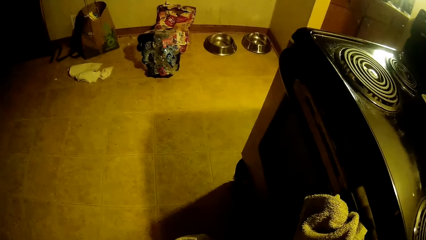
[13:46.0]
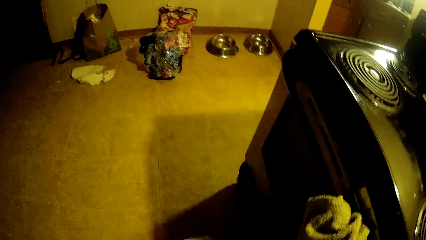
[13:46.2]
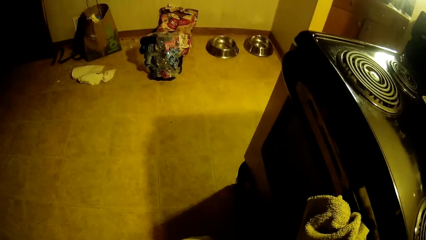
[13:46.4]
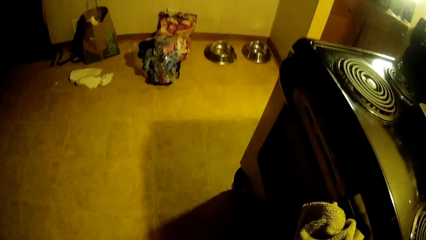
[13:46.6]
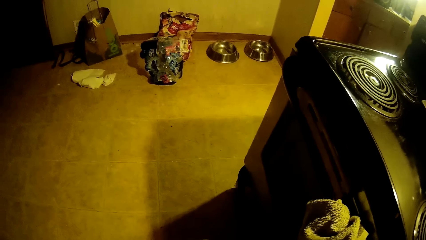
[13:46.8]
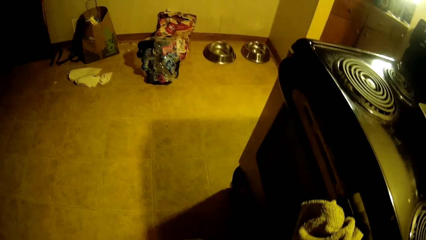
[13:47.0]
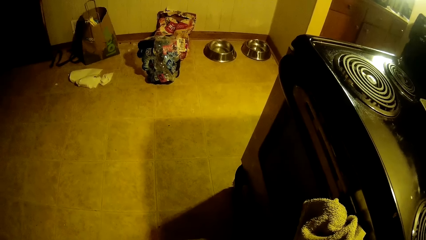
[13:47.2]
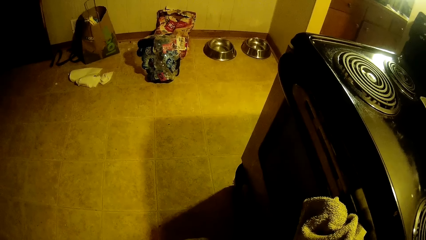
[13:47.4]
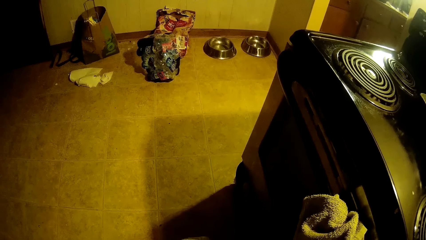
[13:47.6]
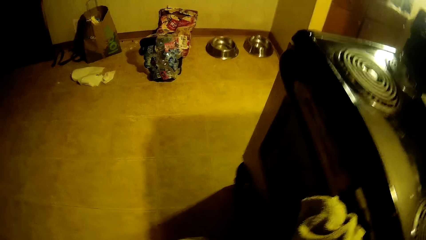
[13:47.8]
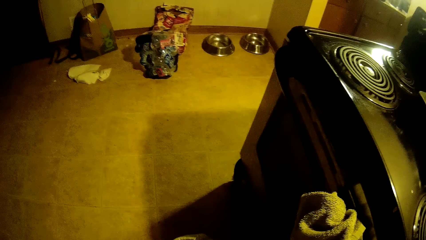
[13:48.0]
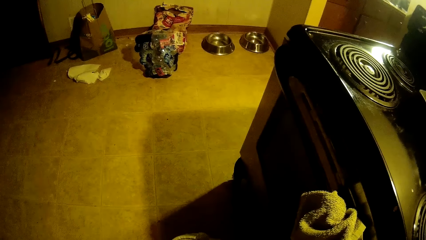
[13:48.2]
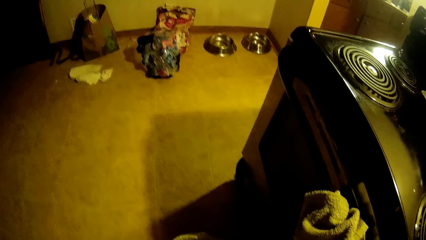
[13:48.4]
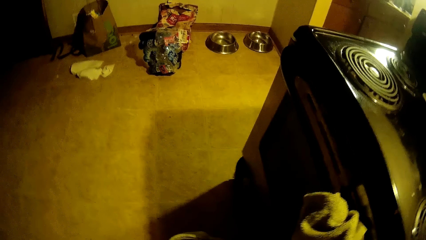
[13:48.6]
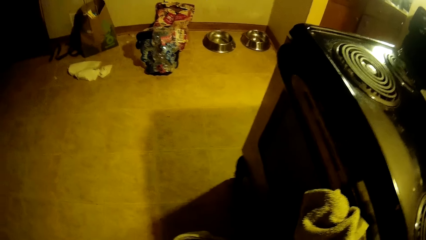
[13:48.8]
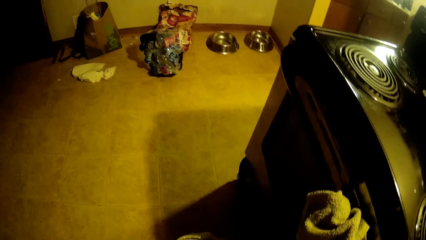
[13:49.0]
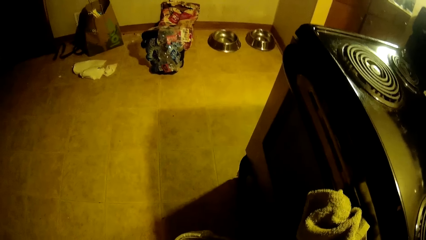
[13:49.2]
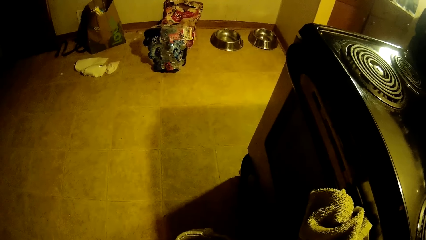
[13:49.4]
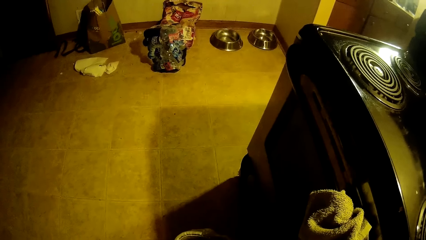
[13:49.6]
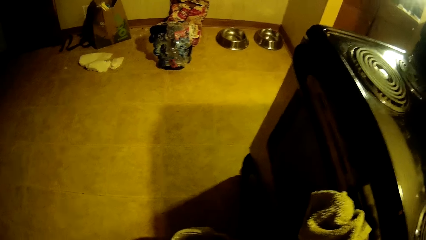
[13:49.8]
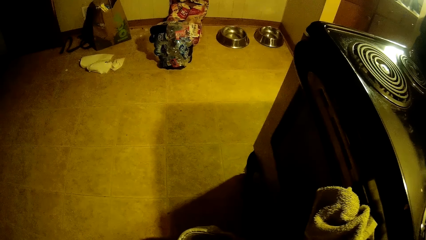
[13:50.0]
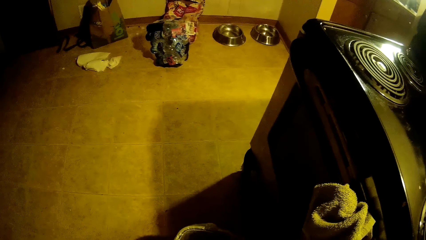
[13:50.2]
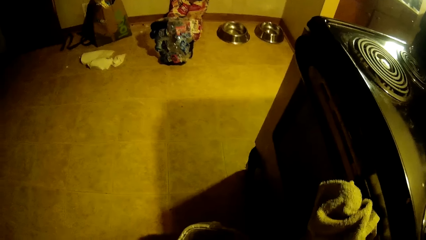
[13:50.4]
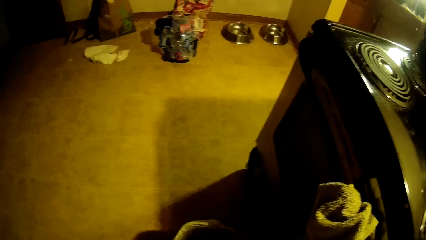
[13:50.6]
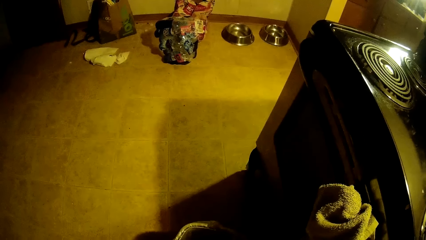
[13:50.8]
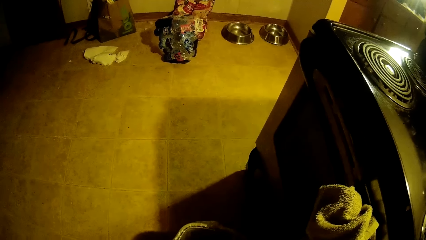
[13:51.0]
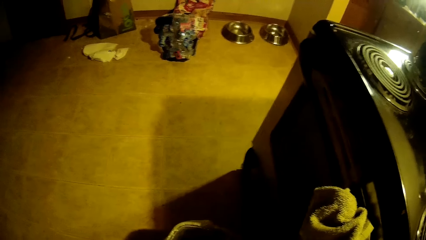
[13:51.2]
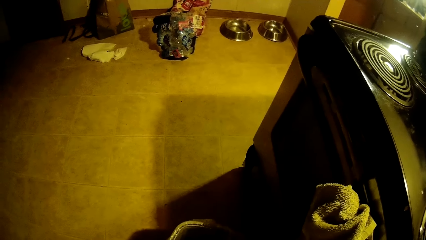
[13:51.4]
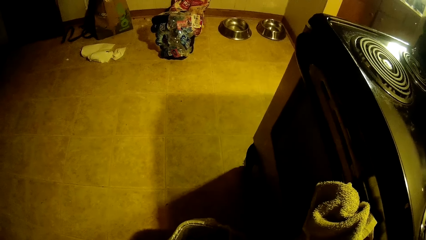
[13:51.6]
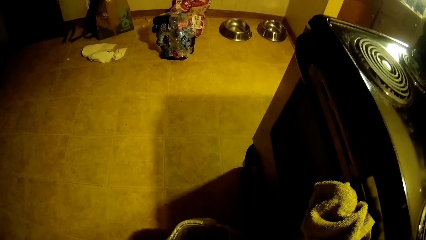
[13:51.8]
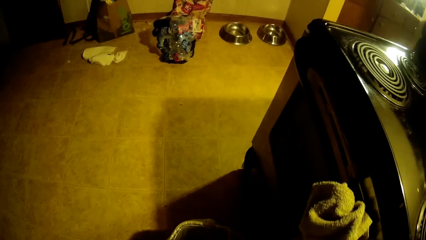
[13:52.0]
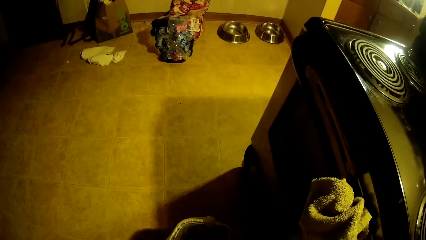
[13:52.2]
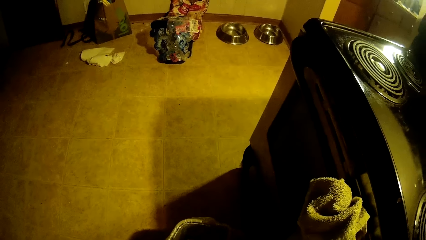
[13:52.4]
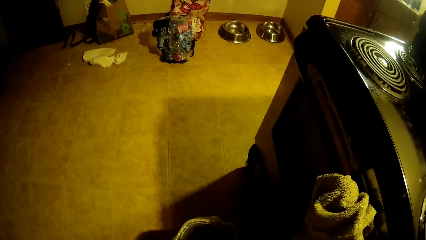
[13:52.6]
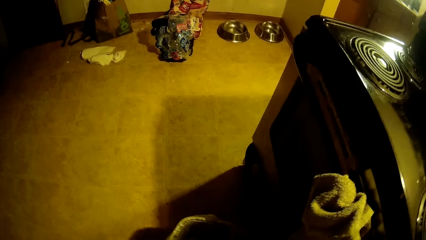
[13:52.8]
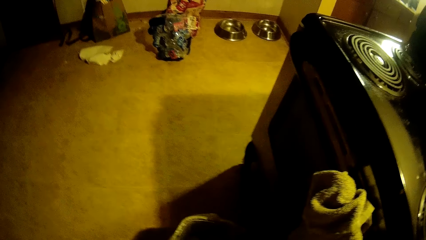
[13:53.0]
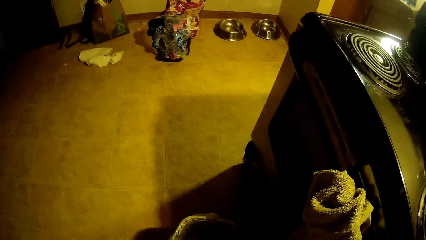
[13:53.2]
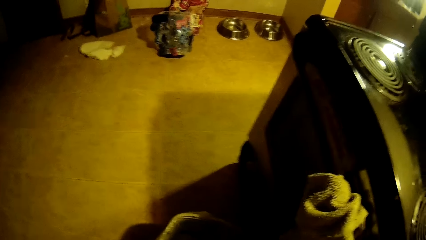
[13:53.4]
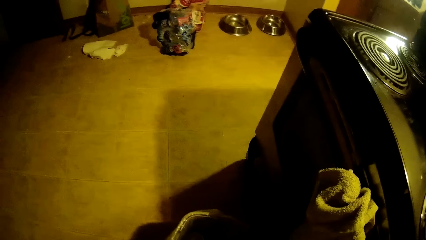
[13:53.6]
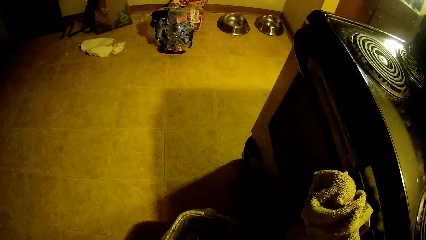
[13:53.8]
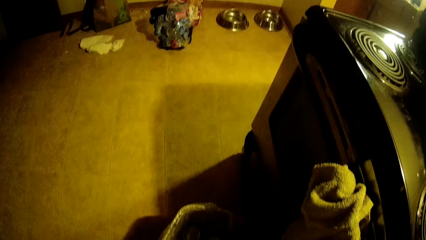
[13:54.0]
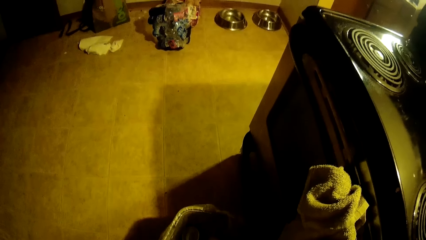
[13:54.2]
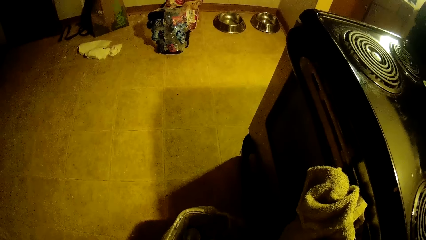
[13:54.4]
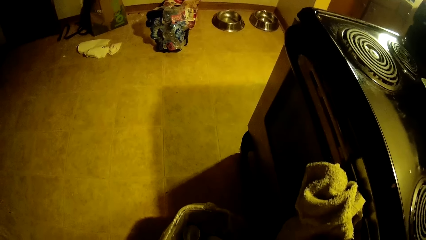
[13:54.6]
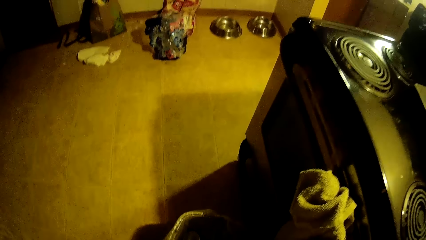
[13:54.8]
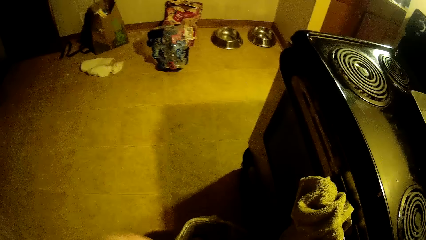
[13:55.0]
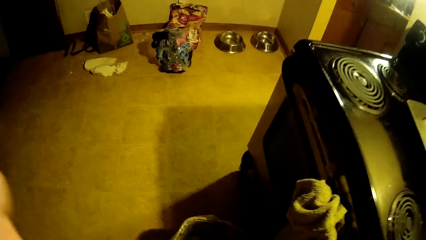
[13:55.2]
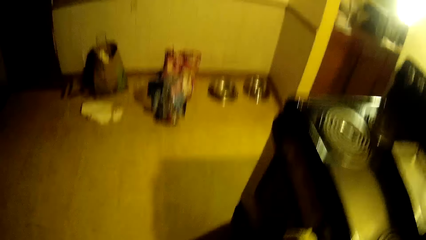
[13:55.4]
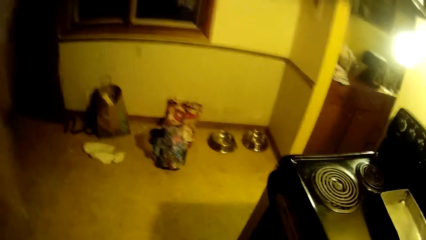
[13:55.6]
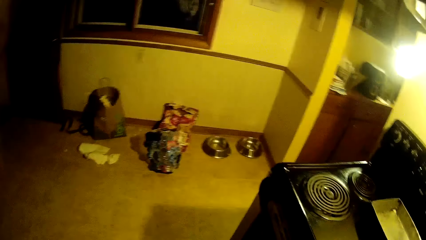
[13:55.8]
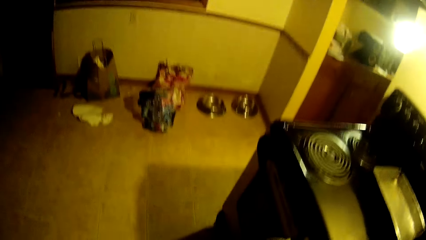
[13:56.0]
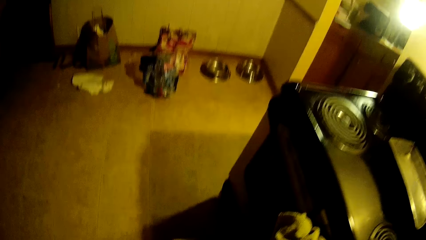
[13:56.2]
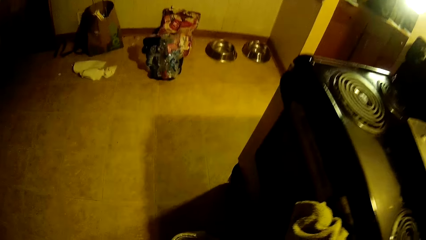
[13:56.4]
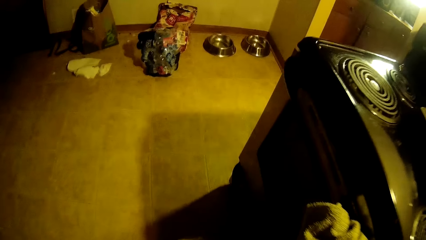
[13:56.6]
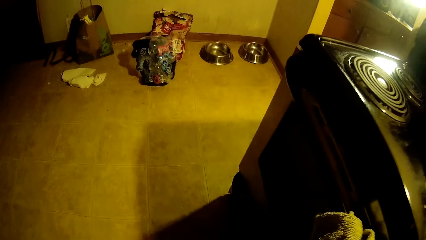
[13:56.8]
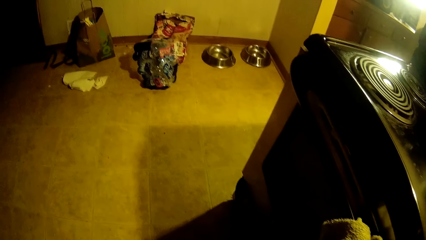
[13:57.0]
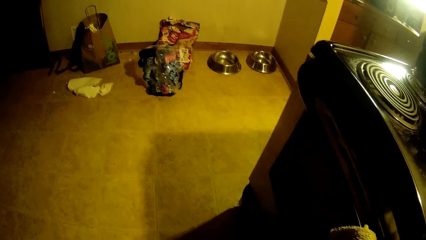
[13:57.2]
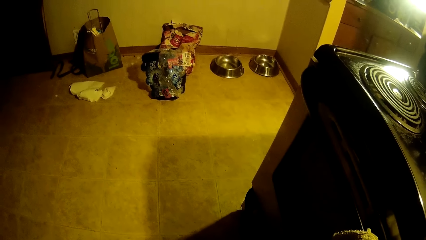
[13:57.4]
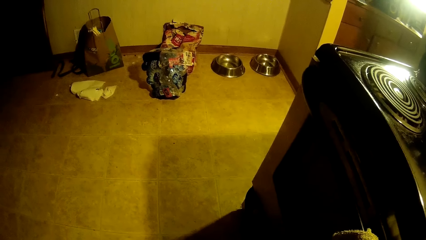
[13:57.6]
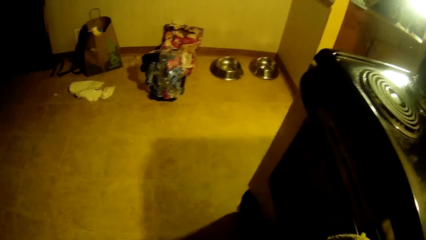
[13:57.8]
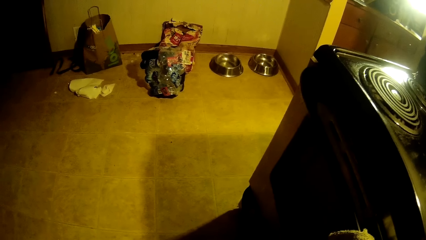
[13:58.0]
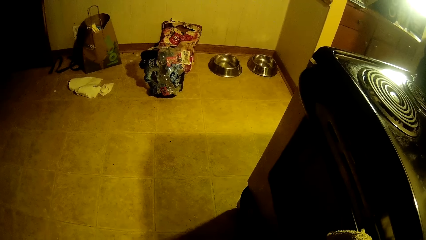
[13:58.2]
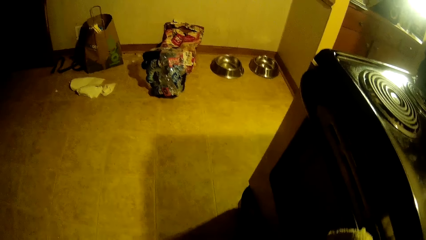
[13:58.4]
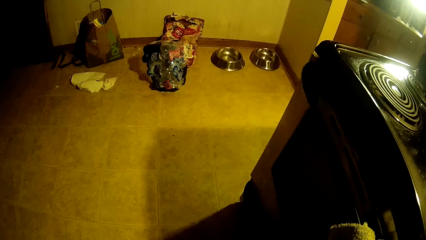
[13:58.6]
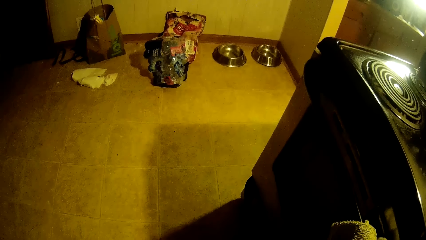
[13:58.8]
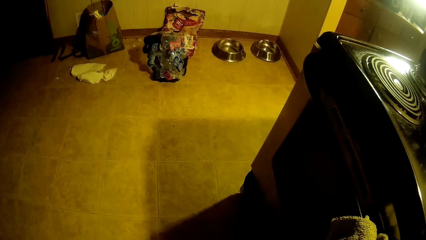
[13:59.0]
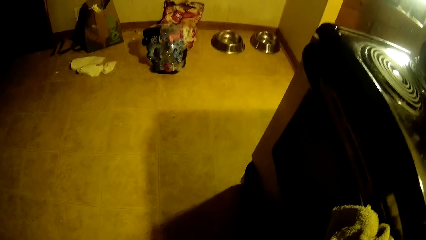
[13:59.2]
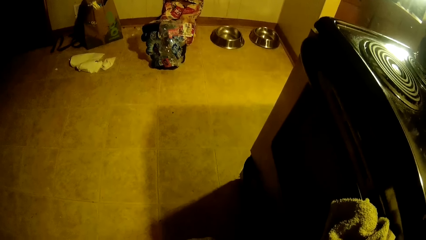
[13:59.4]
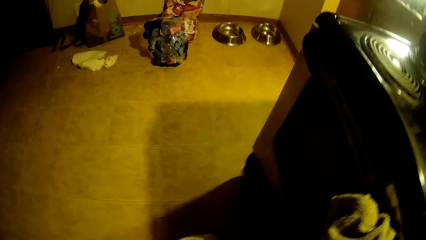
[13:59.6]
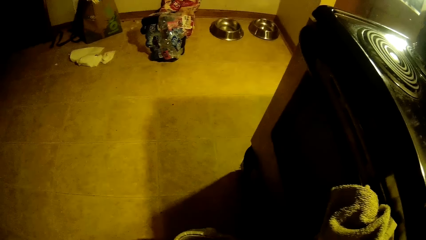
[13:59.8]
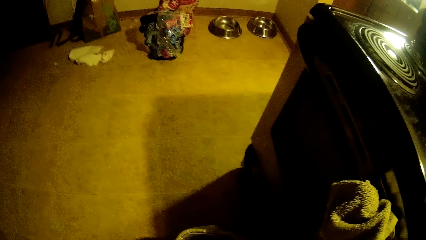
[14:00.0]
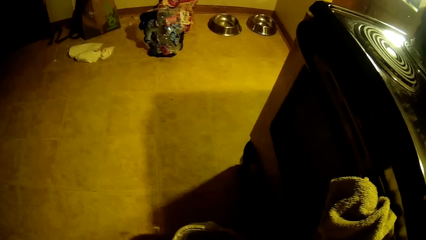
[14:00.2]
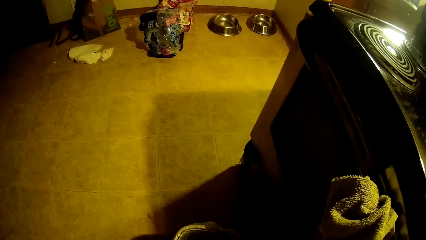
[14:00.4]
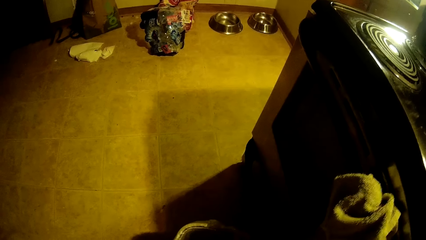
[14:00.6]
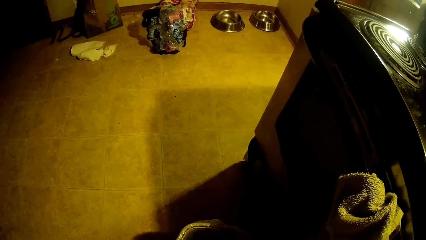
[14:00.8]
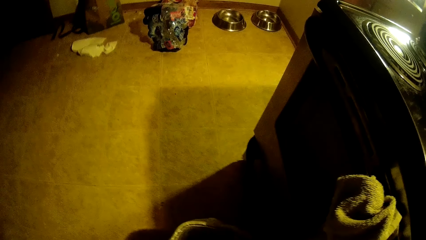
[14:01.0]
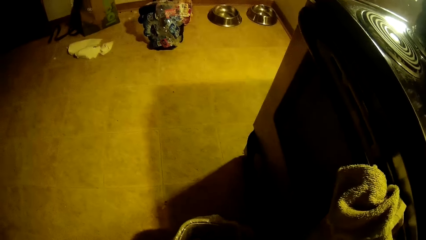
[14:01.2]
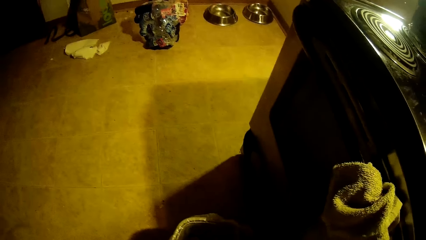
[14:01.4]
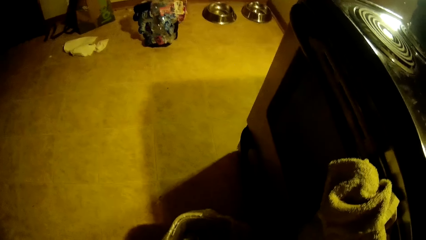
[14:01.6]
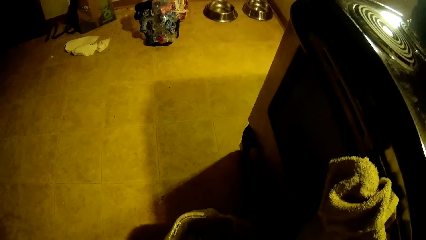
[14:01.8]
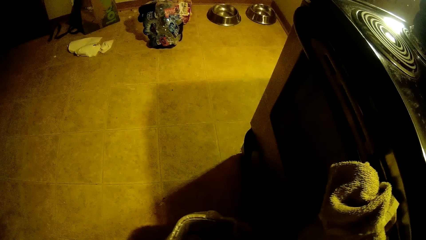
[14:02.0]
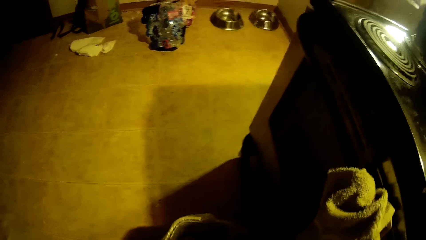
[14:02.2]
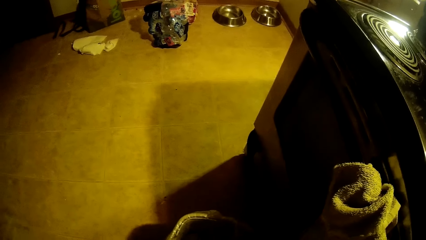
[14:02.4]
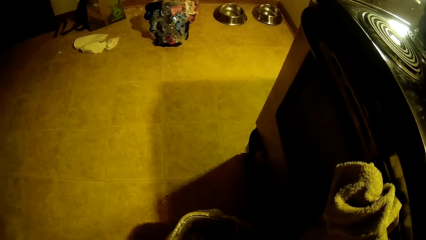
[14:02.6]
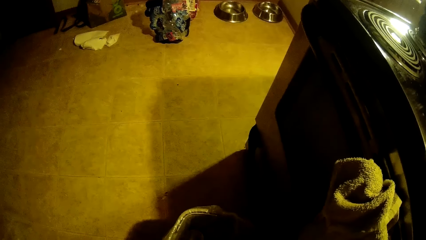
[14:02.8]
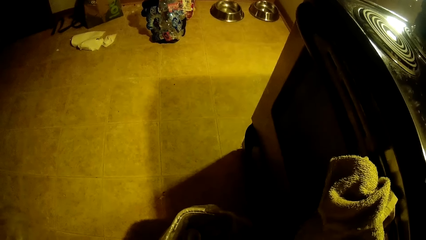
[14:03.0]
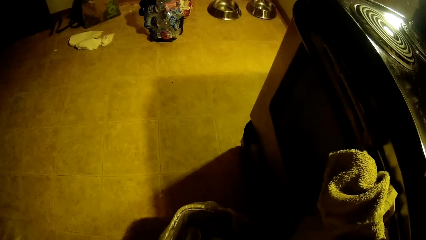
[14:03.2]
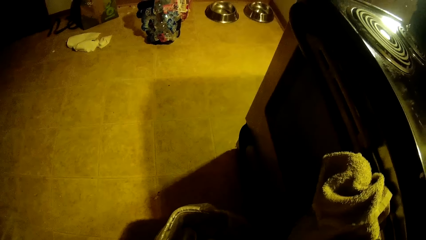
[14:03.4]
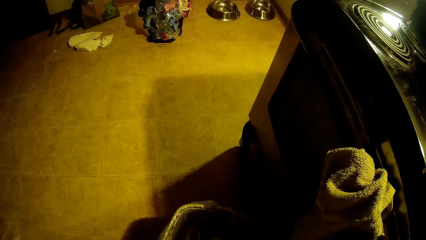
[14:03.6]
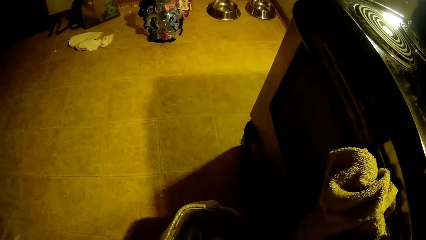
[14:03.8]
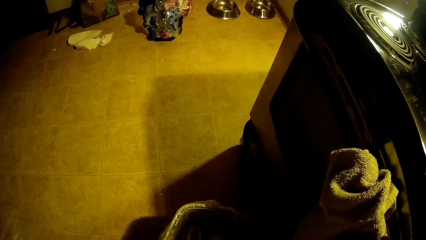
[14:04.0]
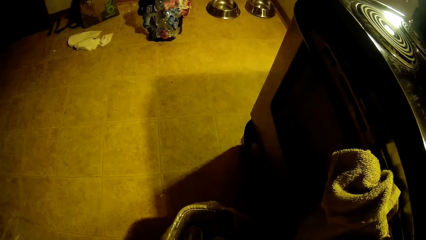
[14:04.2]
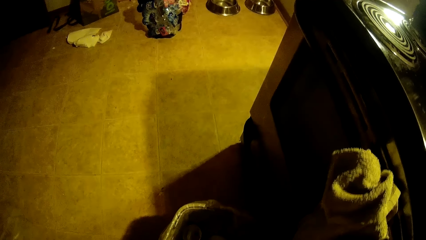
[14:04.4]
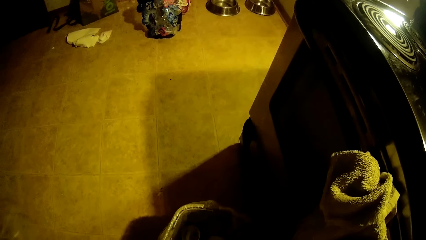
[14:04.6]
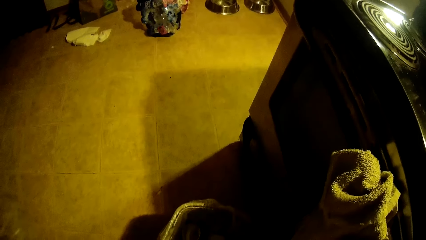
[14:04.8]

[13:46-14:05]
The camera wearer arranges something in the kitchen. She peels an egg with an eggshell opener in her left hand.
